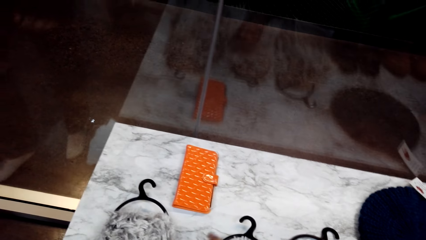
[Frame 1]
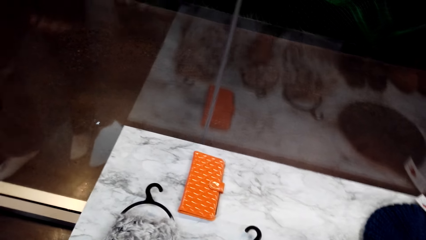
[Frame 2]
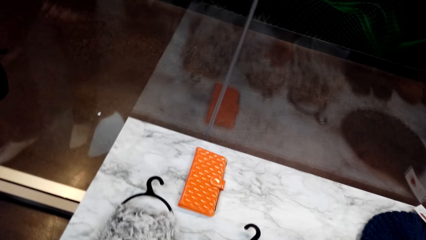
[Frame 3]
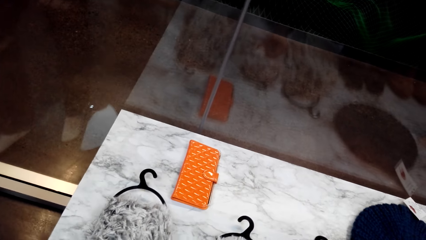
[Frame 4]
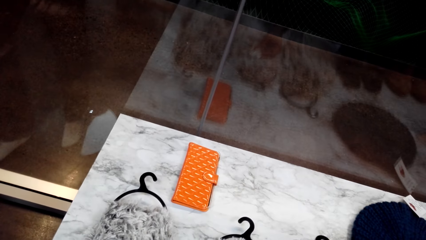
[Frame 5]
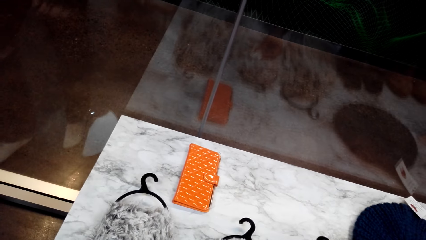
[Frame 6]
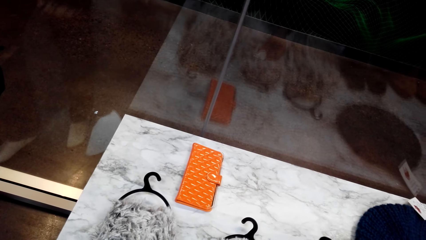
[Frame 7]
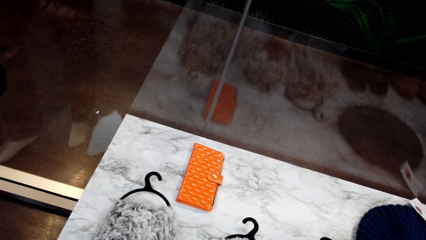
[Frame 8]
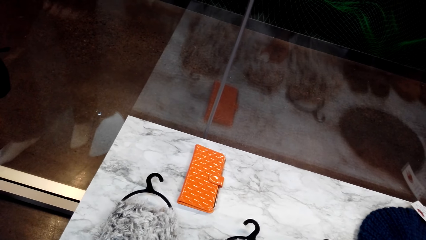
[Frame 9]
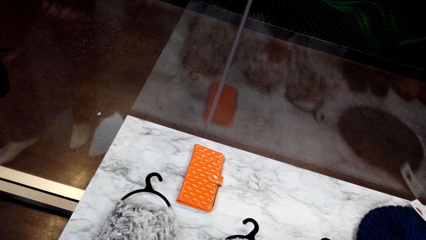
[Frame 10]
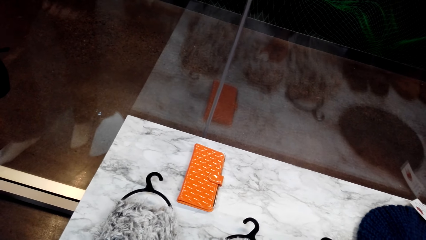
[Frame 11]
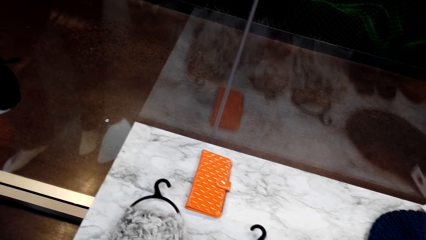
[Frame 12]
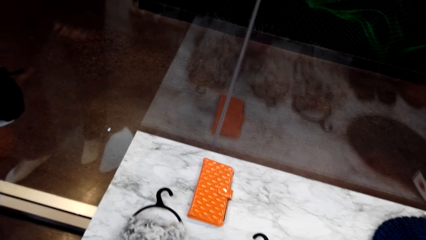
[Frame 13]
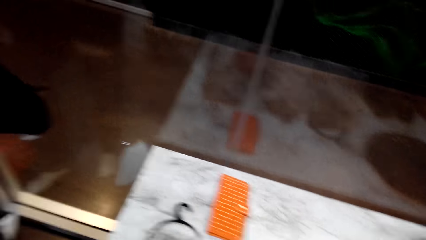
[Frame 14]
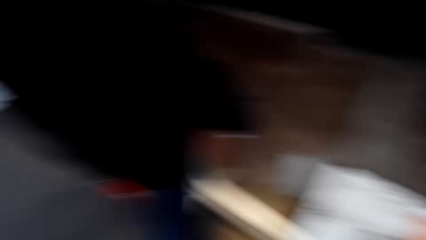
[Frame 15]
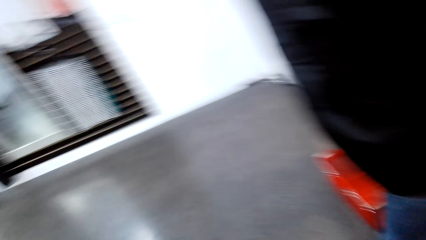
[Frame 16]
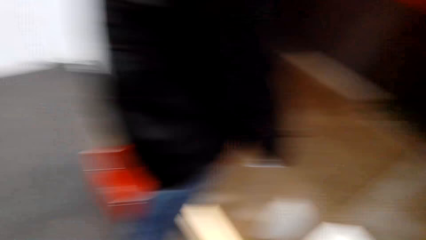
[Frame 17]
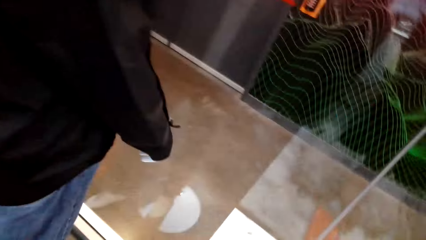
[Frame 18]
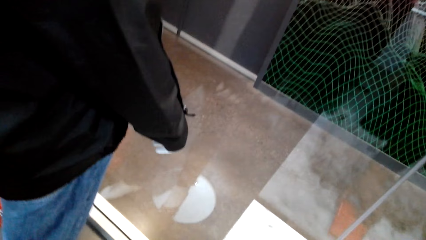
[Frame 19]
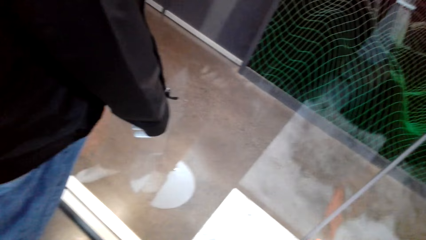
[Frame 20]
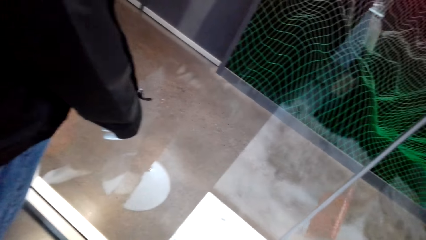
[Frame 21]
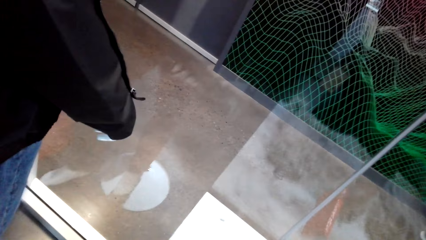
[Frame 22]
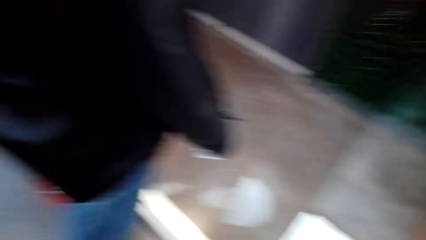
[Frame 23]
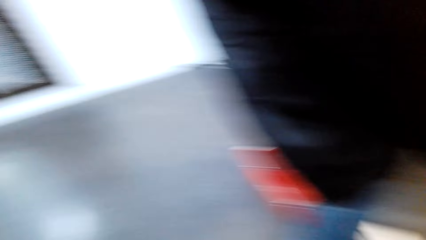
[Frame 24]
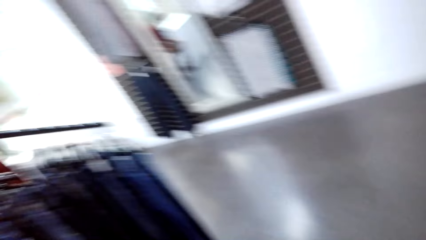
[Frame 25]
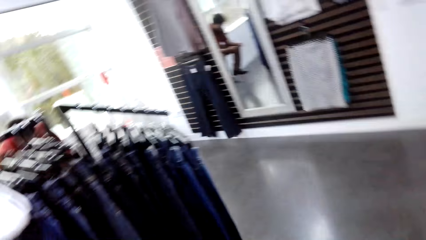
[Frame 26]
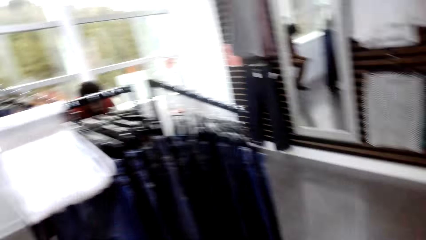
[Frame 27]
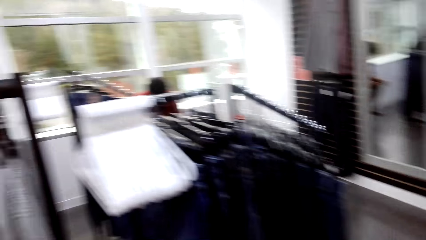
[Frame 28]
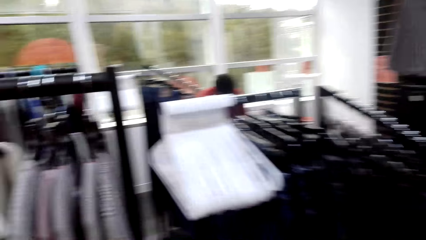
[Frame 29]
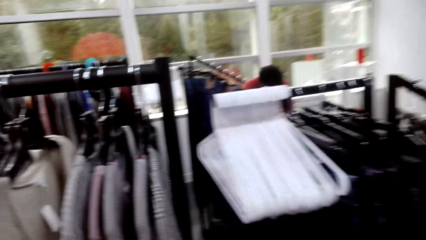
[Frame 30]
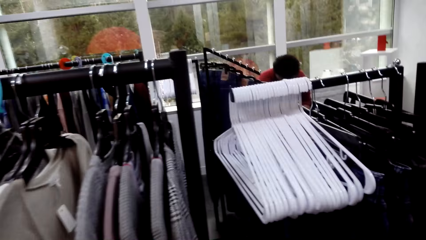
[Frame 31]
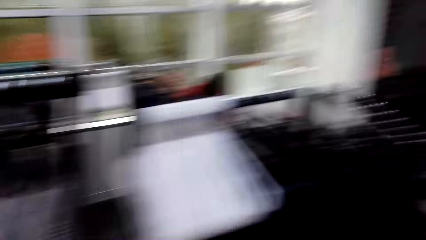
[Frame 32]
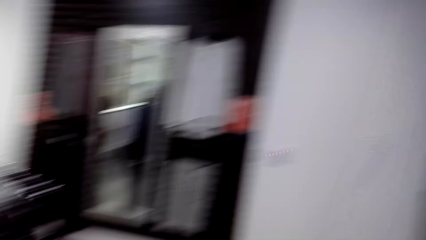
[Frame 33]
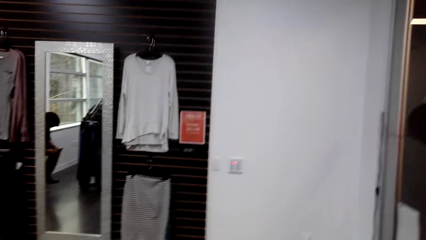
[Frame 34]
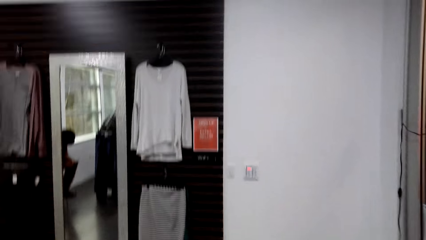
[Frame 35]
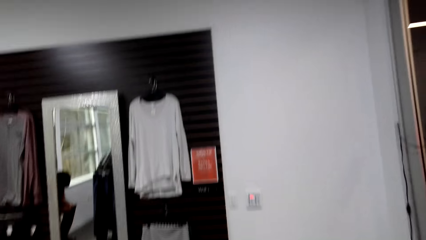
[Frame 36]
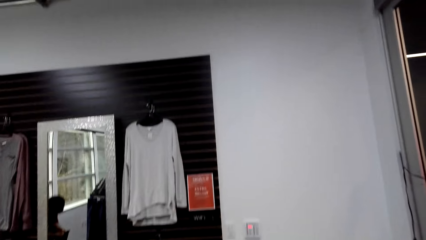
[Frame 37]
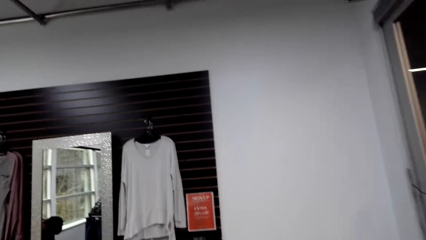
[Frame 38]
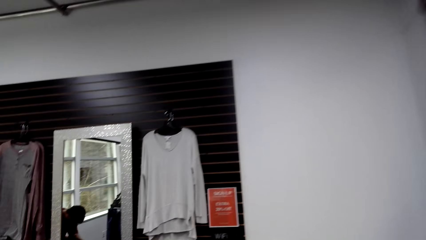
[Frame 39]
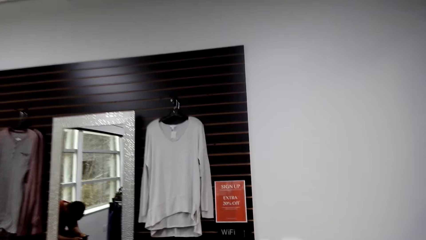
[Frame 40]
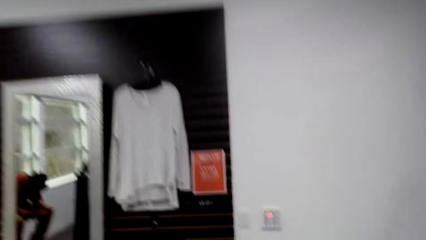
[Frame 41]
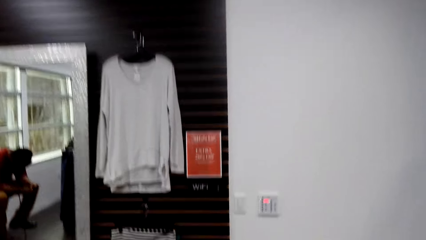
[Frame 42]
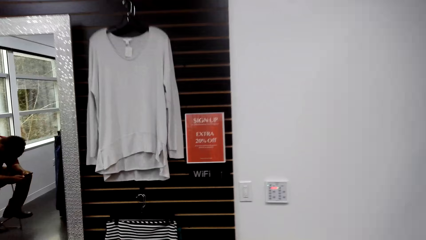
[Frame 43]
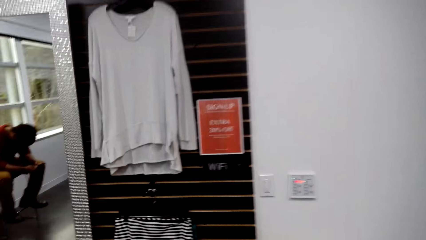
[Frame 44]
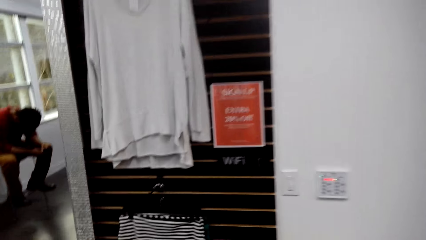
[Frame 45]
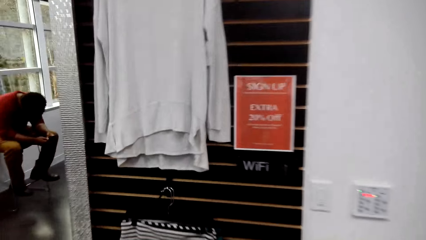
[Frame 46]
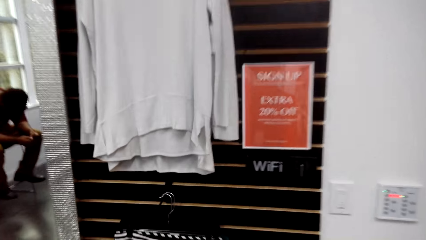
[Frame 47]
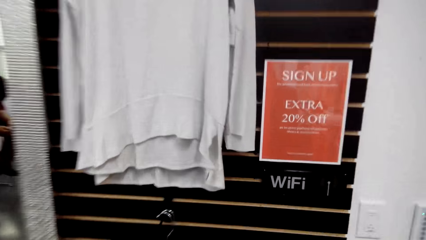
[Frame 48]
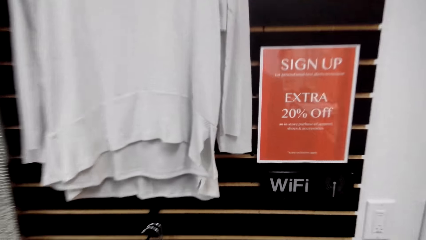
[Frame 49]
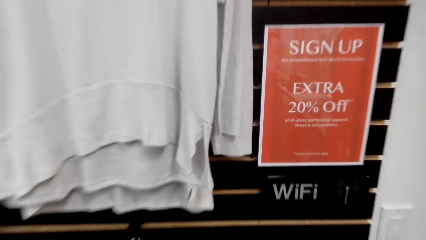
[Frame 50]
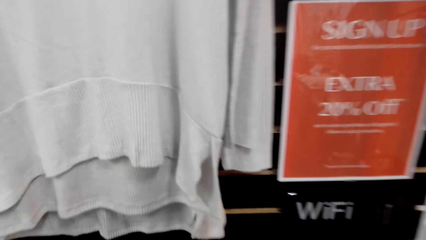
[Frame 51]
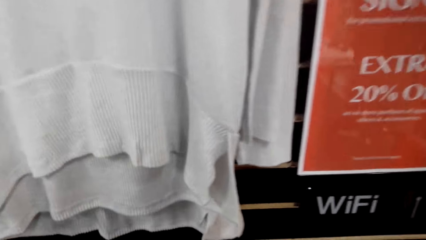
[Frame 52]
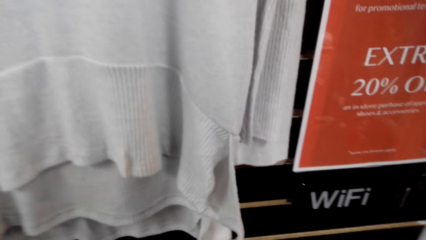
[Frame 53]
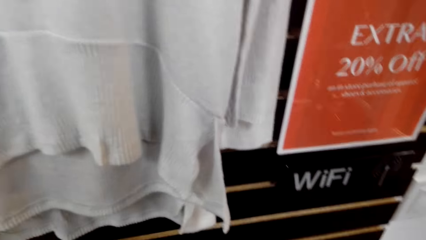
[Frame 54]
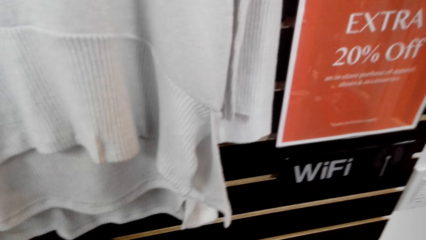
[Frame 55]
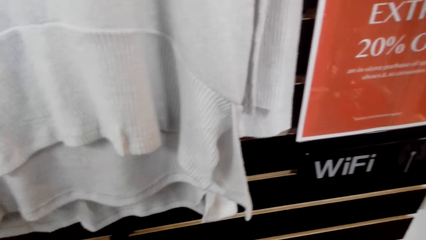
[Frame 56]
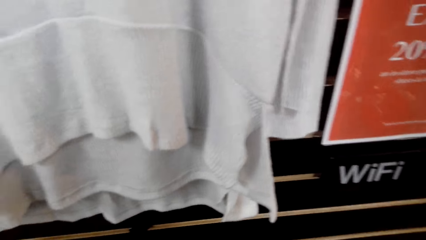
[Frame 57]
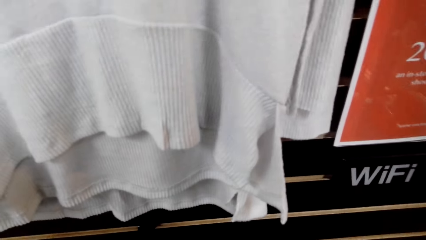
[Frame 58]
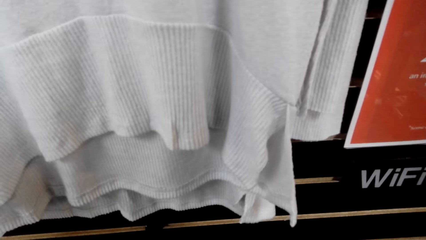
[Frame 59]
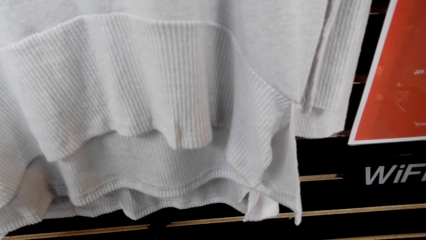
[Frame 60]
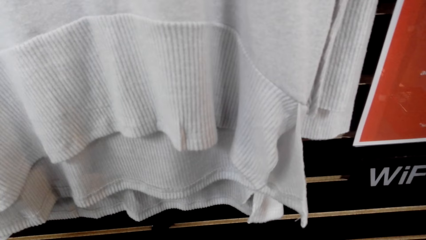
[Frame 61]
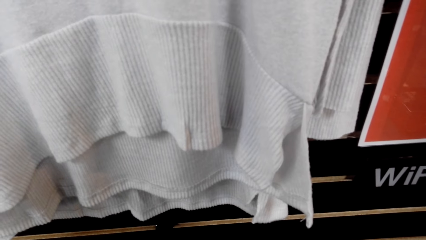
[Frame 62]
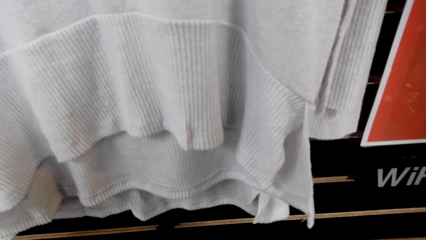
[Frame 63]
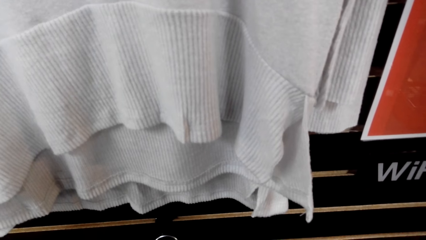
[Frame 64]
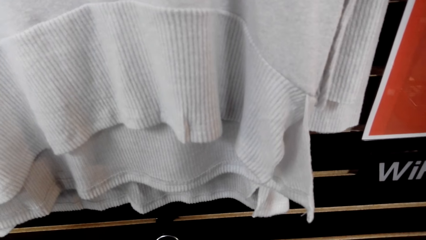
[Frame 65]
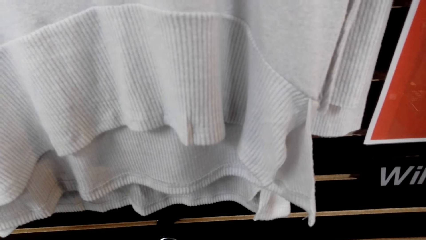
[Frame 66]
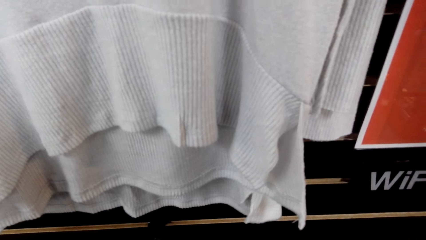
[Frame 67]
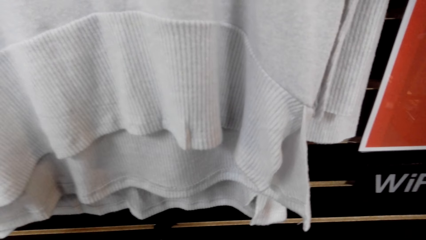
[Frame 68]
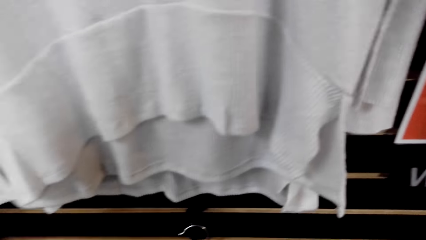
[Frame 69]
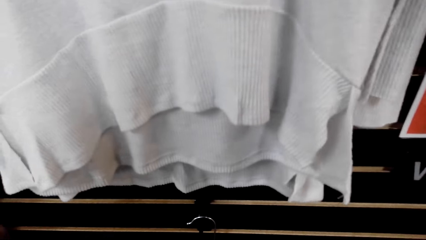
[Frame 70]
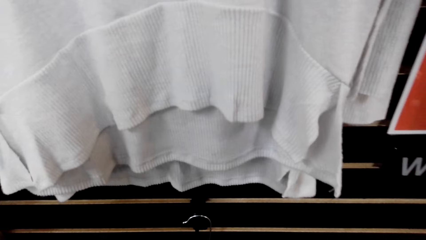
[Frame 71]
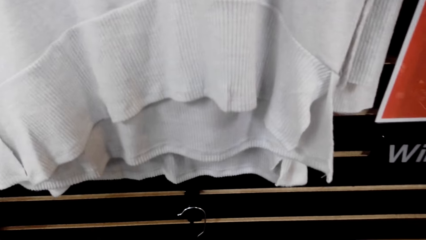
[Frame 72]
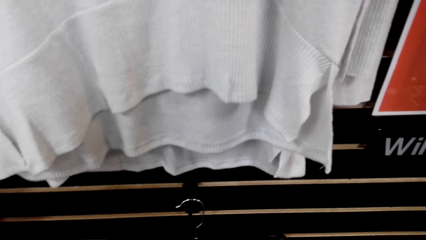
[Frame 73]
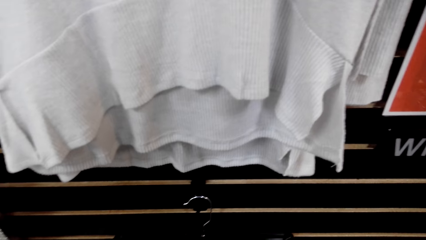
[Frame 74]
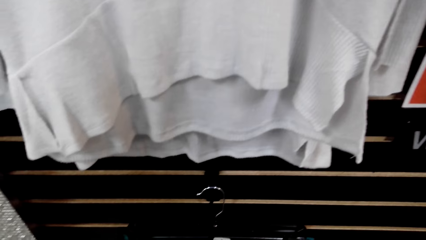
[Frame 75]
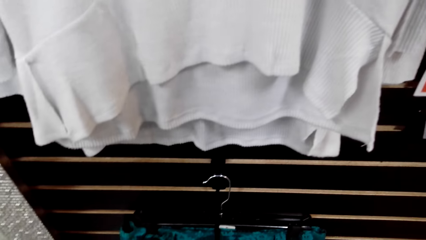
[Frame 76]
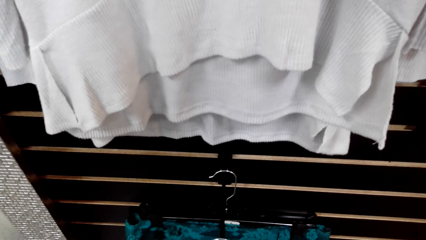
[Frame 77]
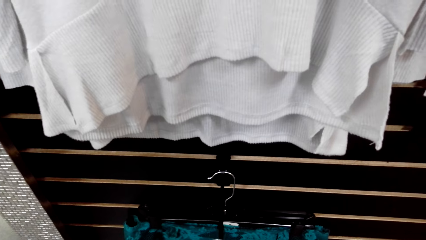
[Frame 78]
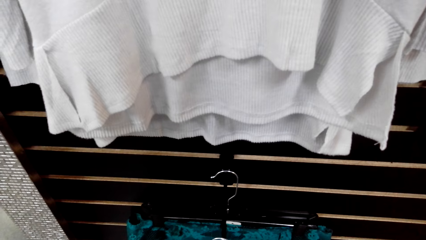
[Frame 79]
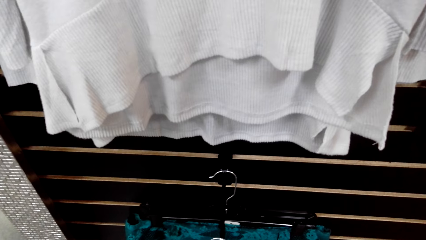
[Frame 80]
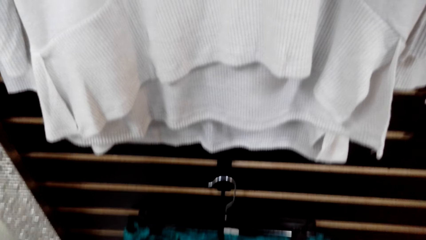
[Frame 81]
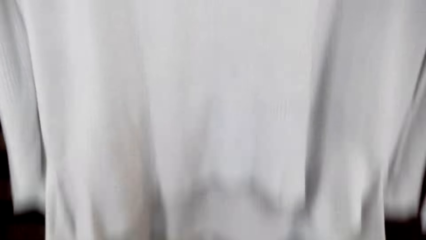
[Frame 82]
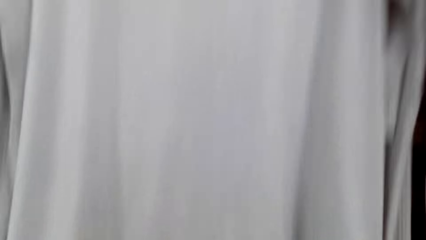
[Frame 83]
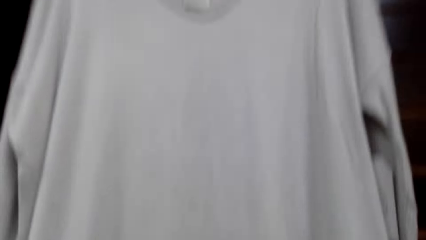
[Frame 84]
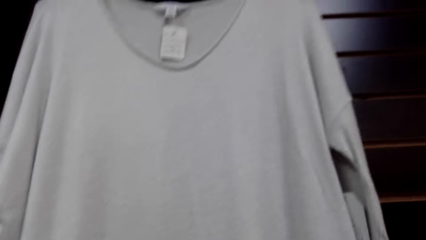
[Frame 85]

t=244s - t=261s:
The camera wearer touches a cloth on the table. They touch another cloth on the table. They walk towards a hanged cloth. They pick up a cloth from the cloth line.
